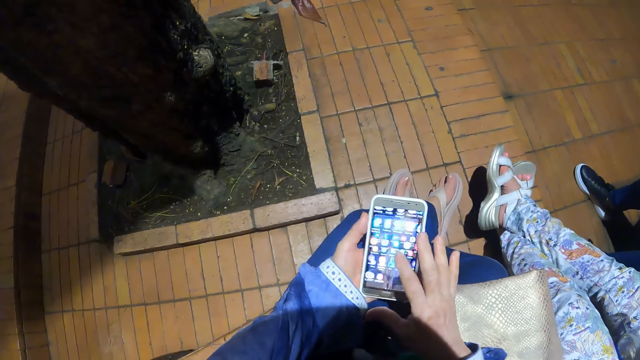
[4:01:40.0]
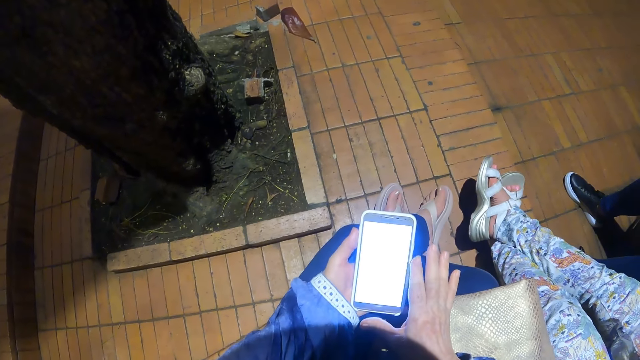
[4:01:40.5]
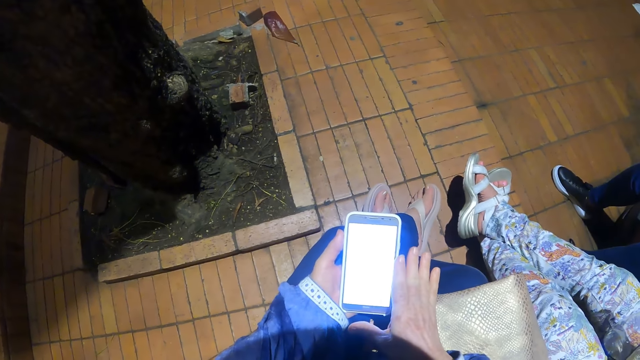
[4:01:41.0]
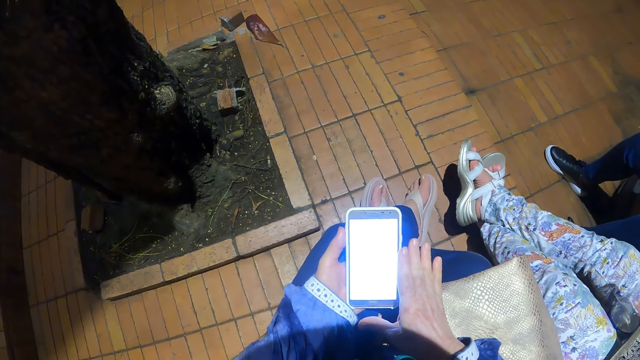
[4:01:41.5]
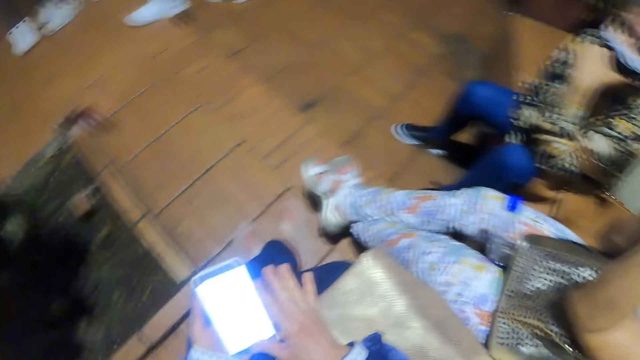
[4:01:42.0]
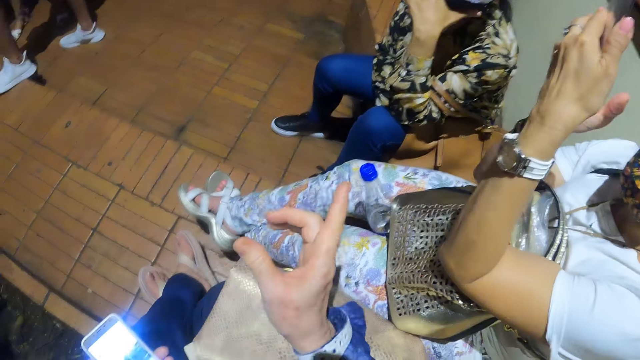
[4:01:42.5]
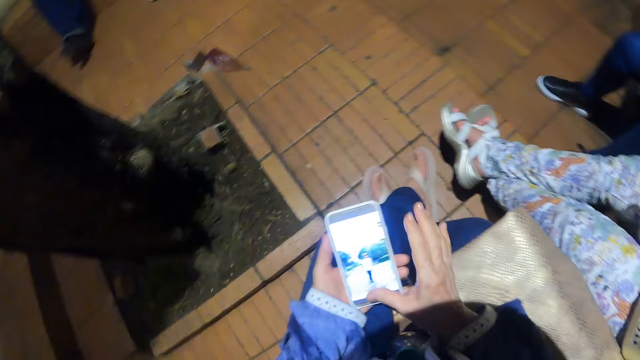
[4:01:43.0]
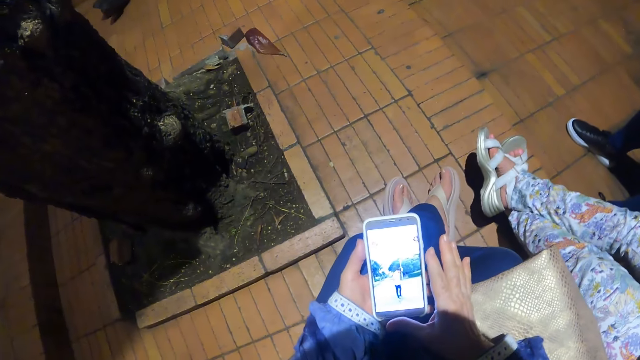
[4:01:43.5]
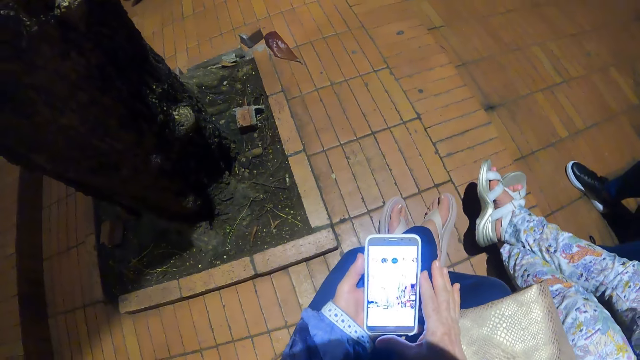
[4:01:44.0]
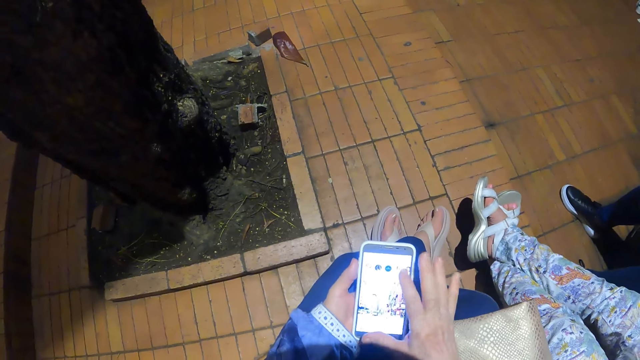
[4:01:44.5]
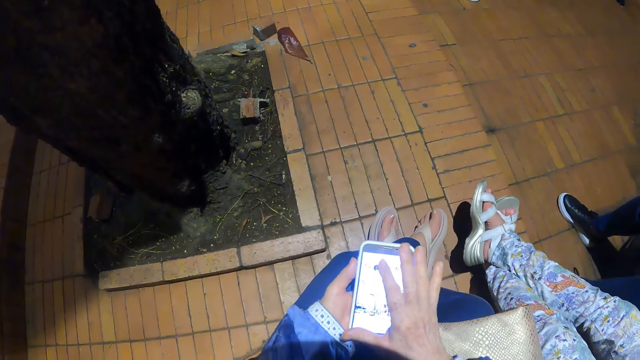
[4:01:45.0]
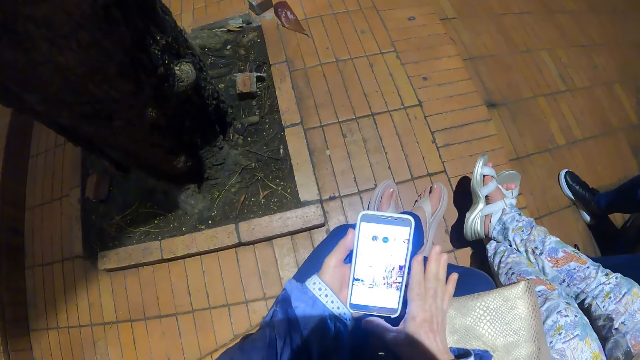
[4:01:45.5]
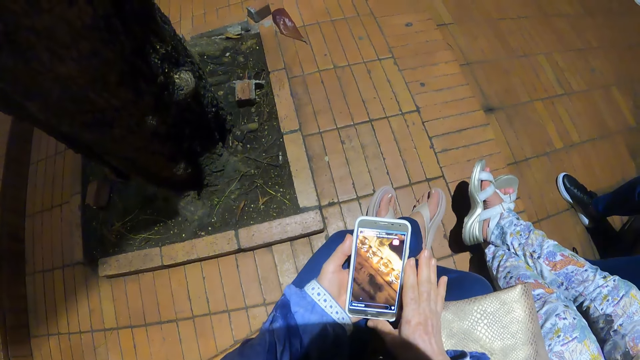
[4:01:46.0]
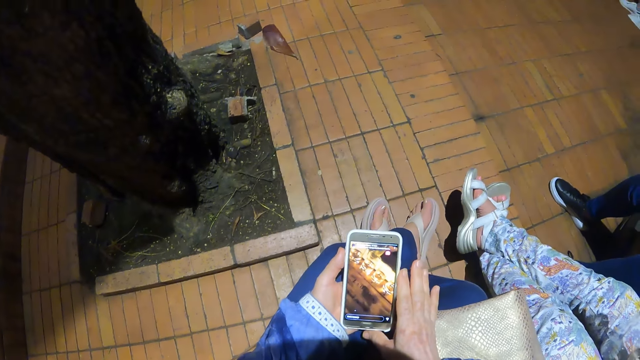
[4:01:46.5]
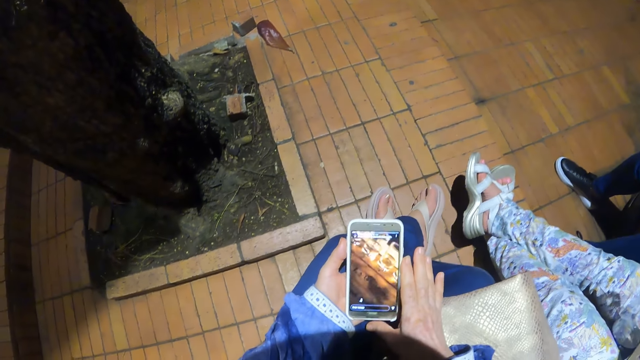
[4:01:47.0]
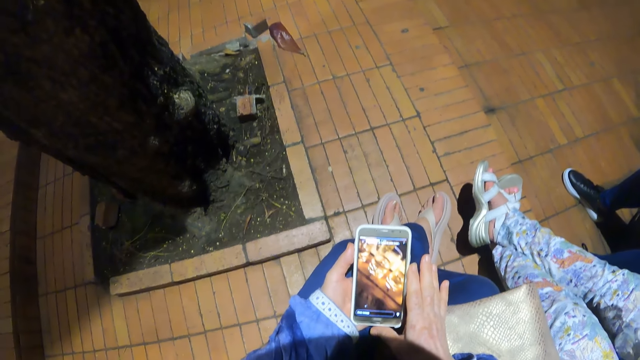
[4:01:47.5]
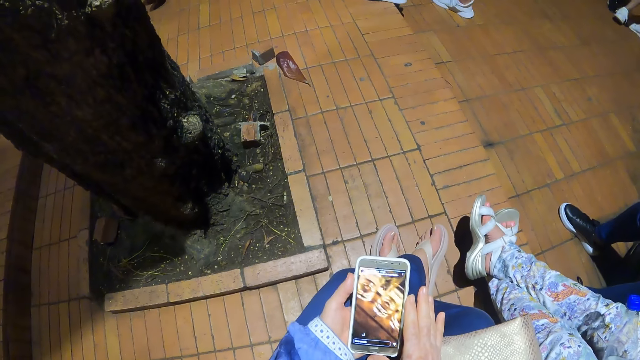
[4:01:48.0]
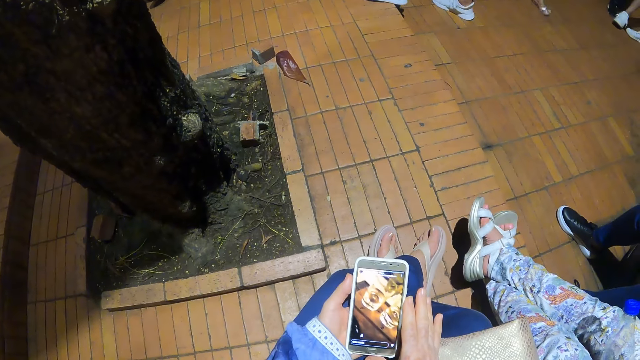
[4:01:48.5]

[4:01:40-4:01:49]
The camera wearer looks around. They operate the phone.

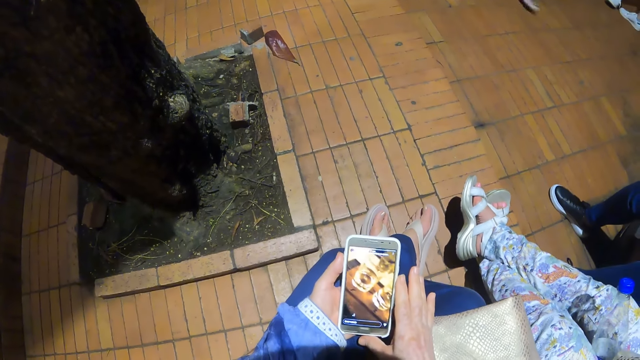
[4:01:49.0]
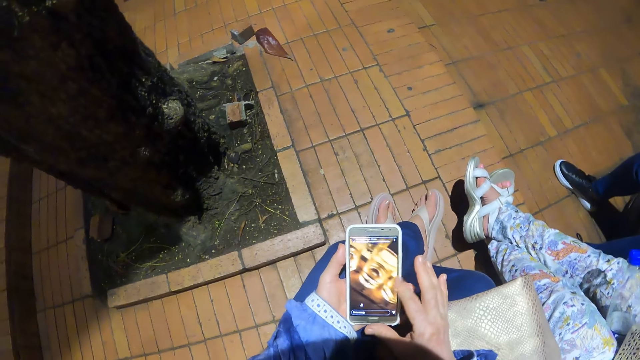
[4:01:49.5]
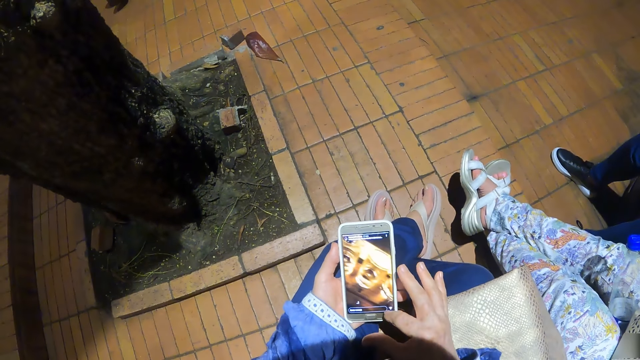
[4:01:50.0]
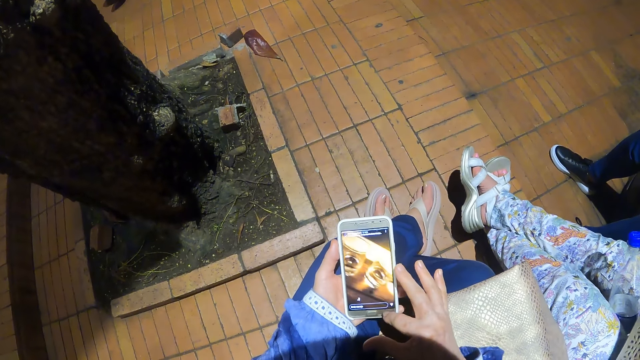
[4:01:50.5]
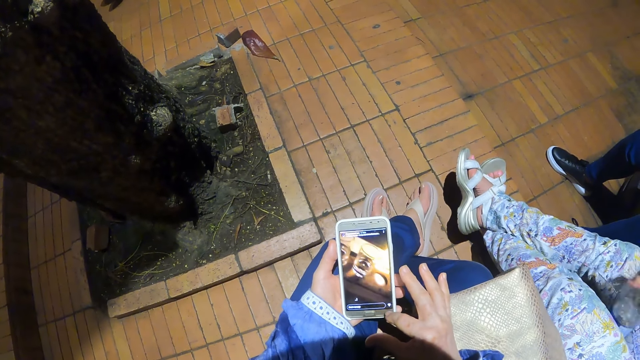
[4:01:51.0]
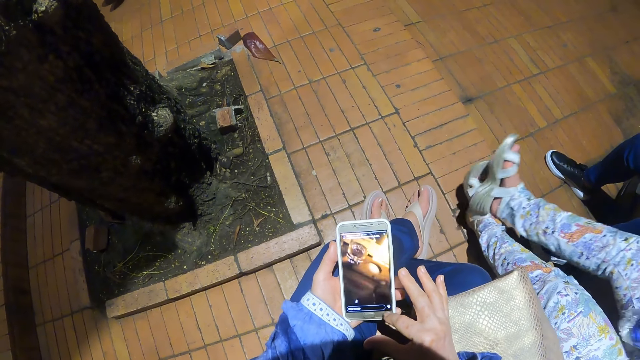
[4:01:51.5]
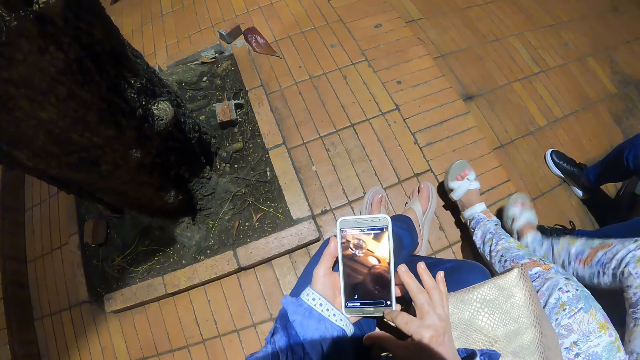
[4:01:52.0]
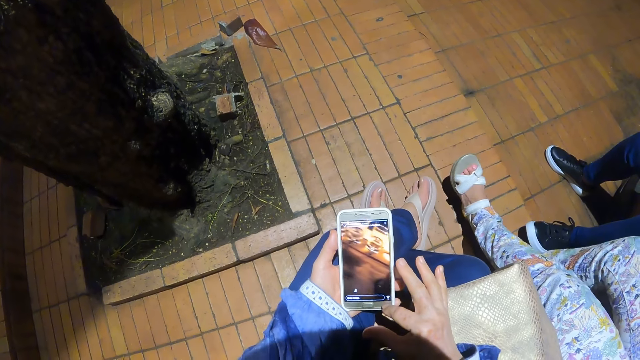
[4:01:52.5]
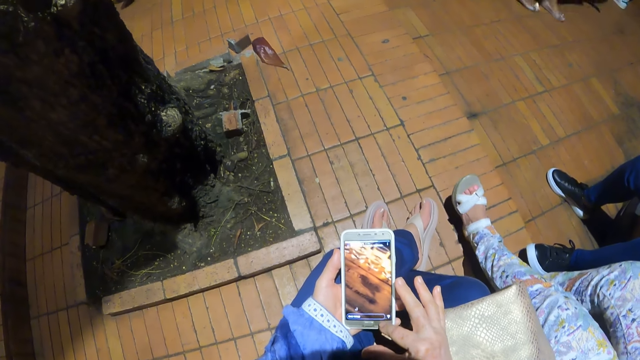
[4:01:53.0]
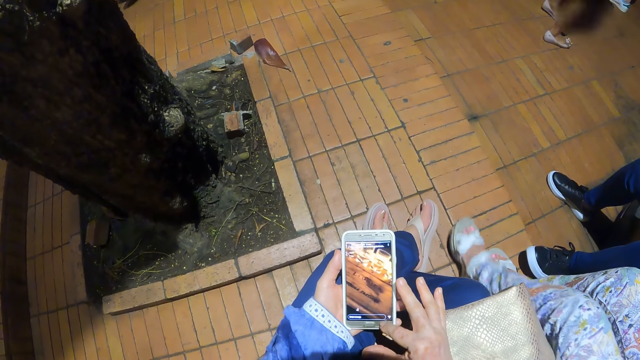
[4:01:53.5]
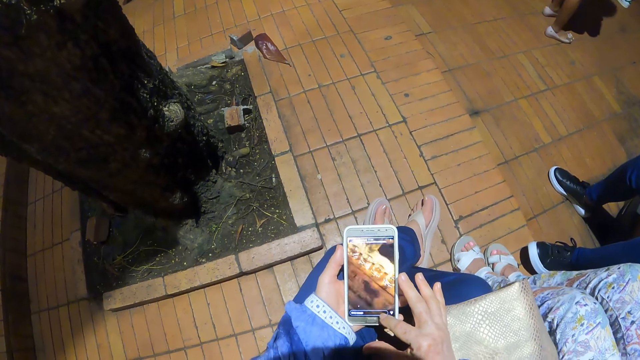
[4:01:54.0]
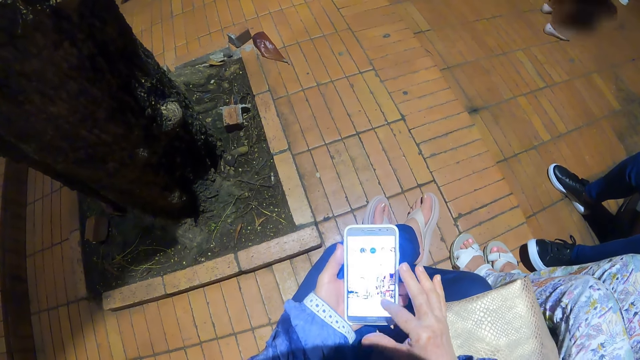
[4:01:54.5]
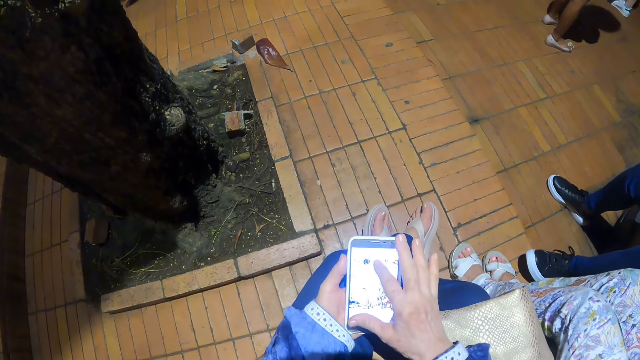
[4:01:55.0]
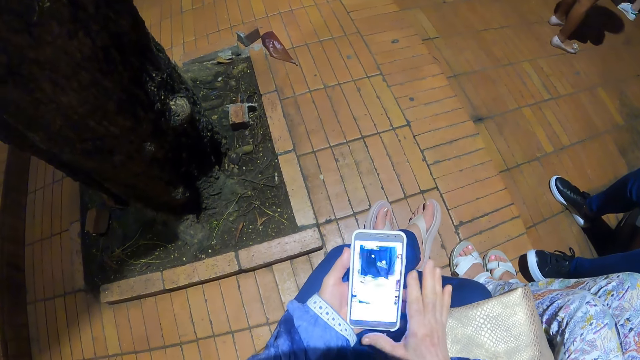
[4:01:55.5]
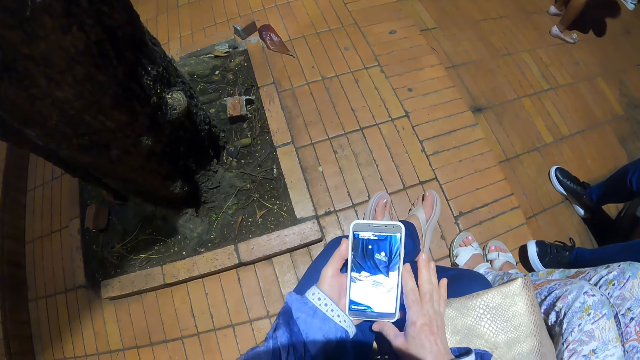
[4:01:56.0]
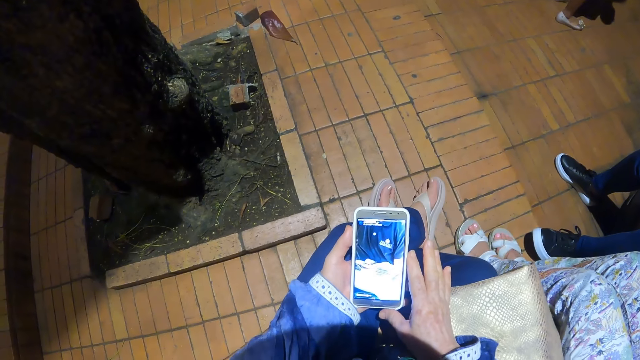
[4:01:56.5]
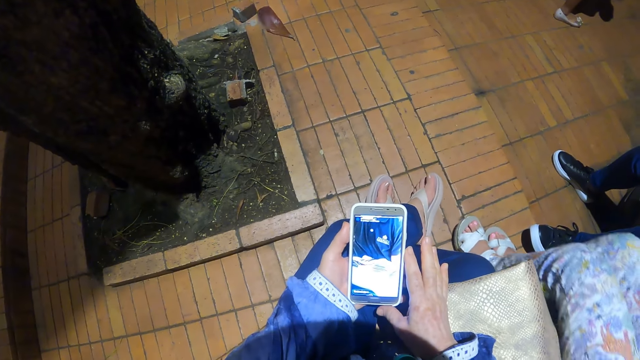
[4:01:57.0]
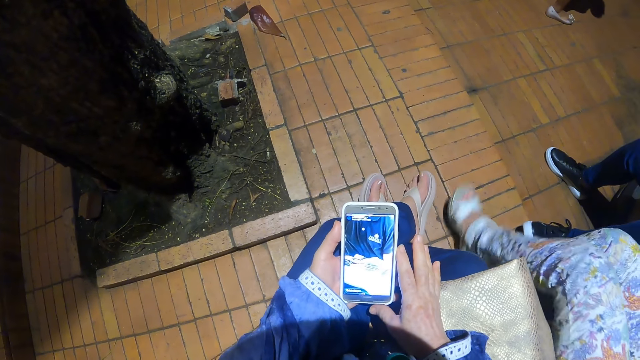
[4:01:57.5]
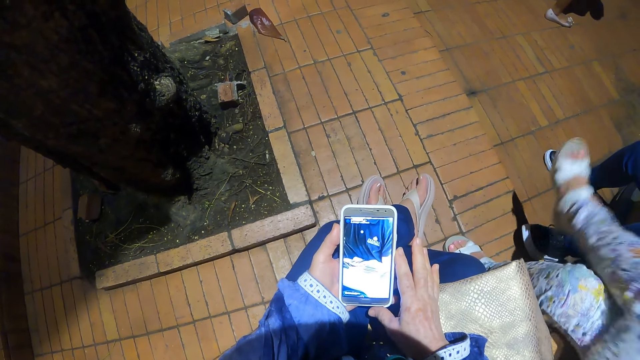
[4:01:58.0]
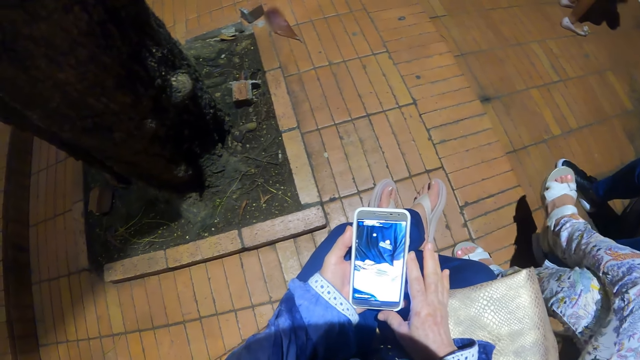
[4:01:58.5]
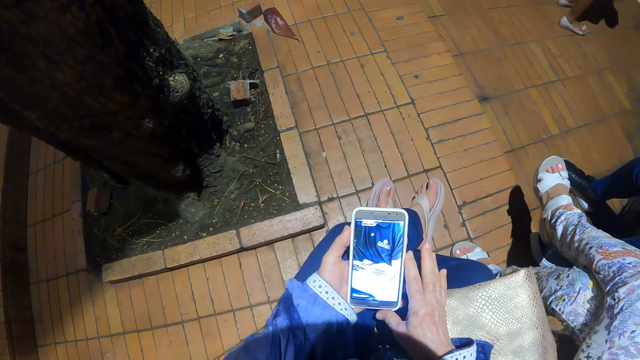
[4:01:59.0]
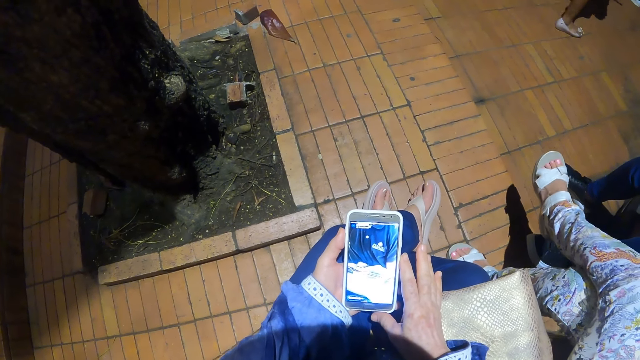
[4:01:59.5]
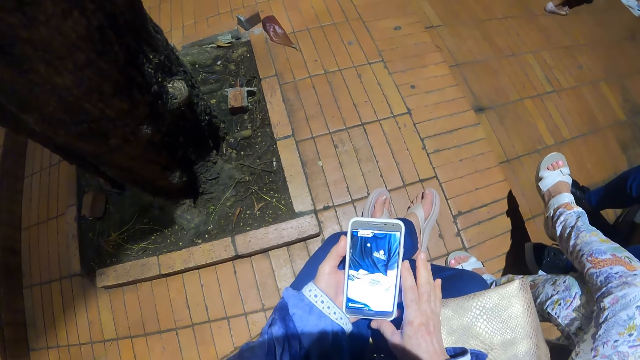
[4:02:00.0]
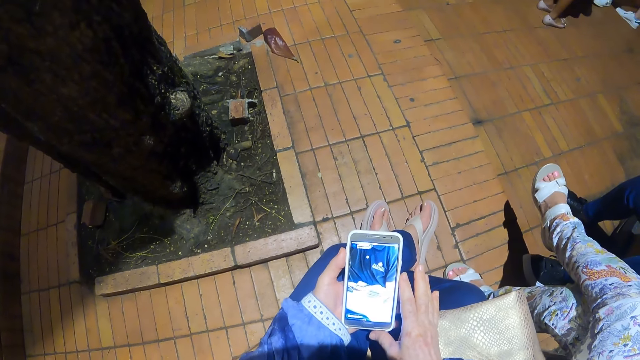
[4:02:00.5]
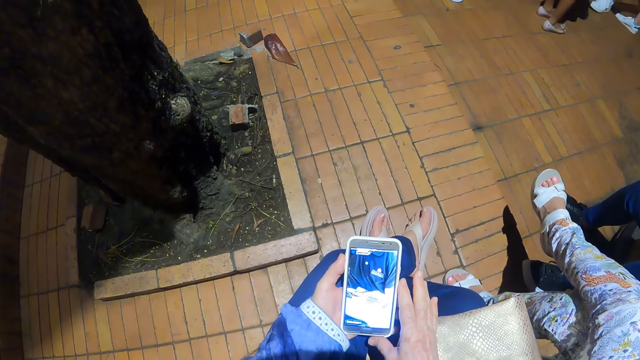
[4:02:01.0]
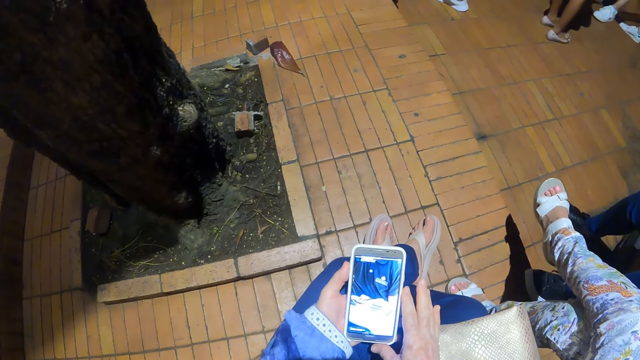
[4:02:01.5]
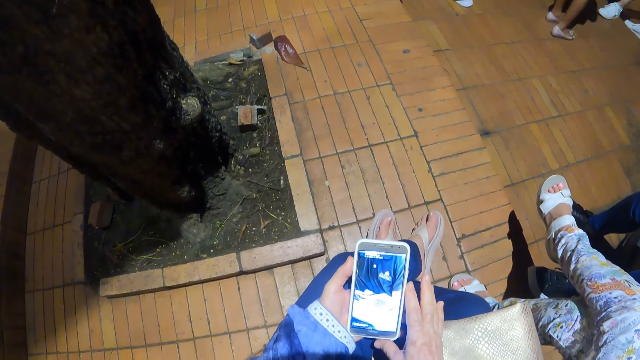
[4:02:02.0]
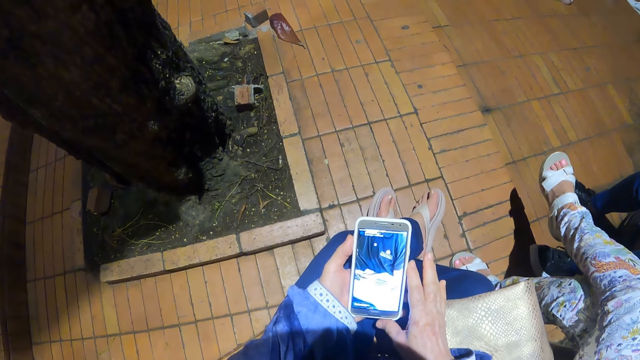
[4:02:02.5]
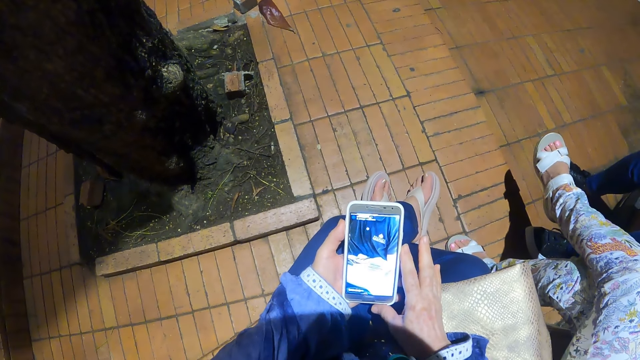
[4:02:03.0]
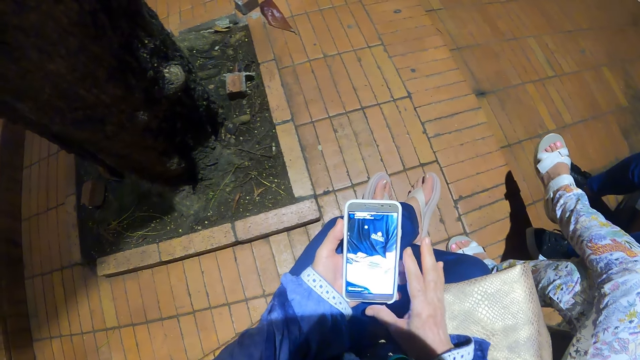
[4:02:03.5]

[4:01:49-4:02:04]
A lady repositions her leg. The lady repositions her leg again.
